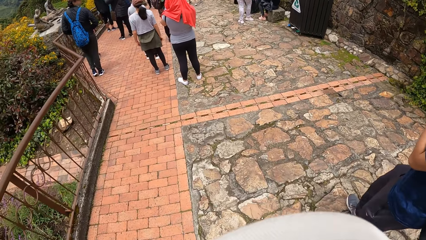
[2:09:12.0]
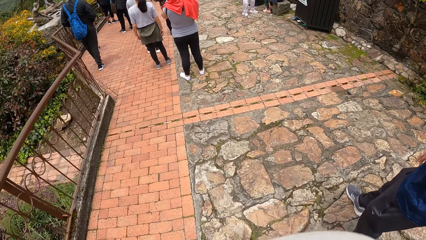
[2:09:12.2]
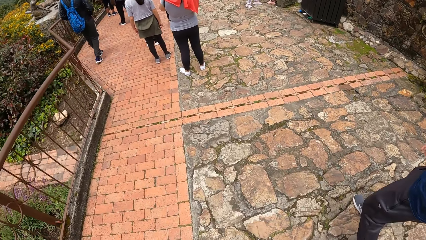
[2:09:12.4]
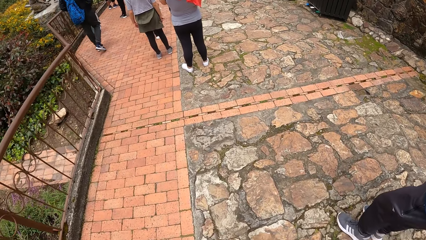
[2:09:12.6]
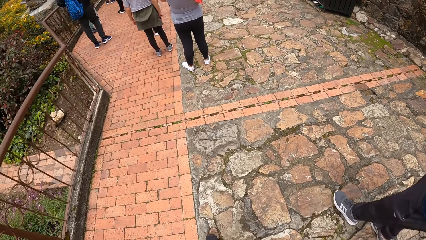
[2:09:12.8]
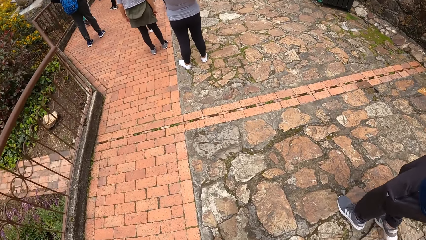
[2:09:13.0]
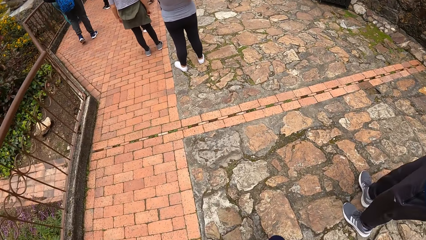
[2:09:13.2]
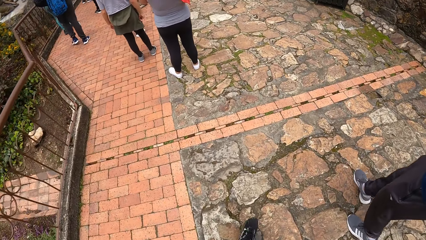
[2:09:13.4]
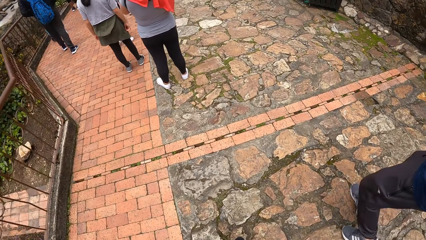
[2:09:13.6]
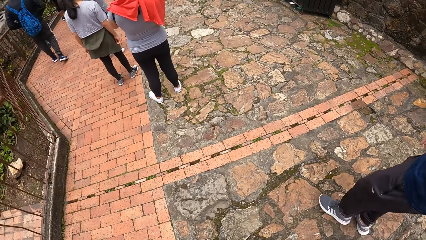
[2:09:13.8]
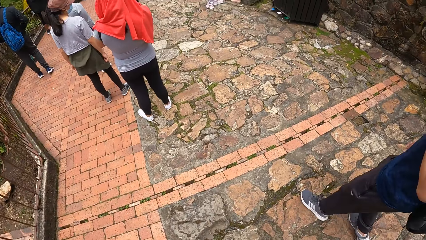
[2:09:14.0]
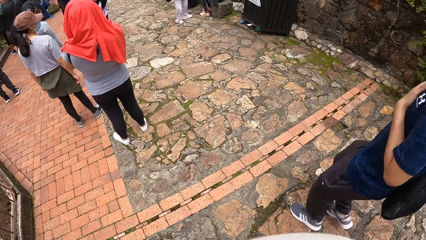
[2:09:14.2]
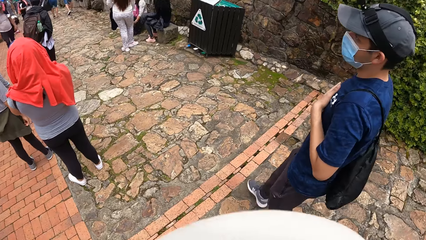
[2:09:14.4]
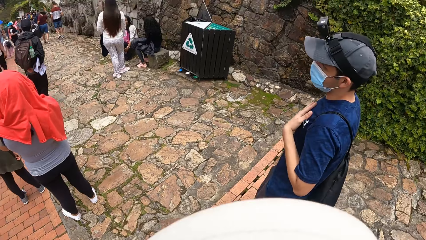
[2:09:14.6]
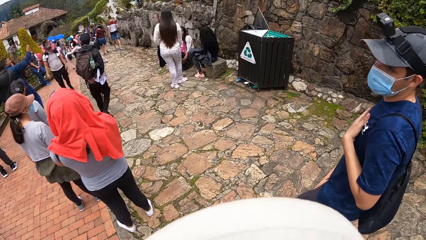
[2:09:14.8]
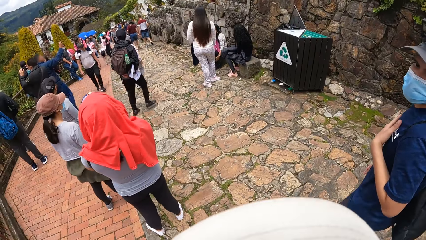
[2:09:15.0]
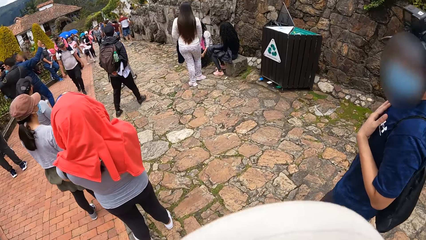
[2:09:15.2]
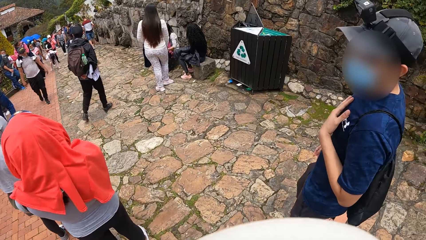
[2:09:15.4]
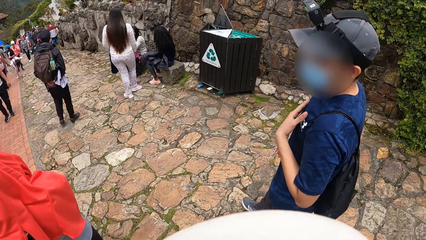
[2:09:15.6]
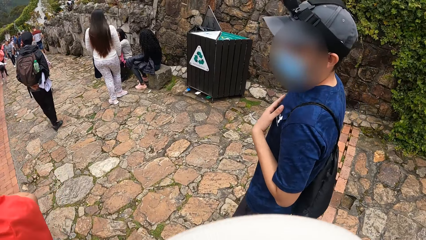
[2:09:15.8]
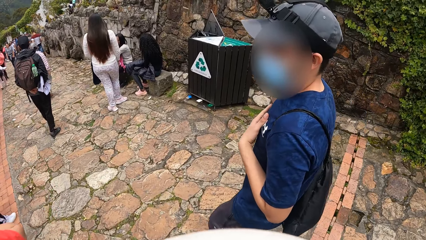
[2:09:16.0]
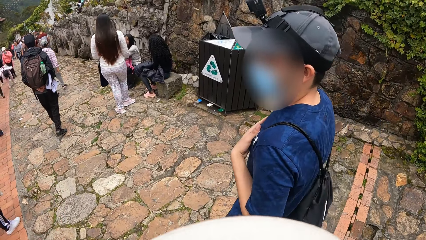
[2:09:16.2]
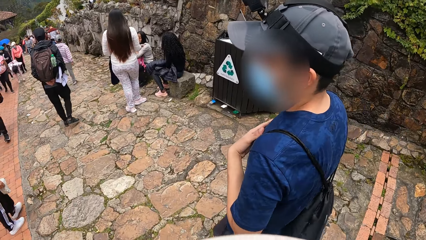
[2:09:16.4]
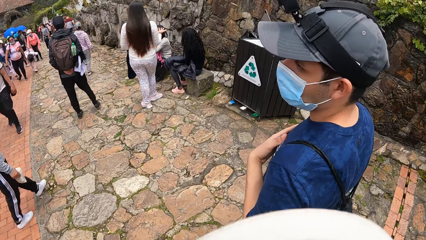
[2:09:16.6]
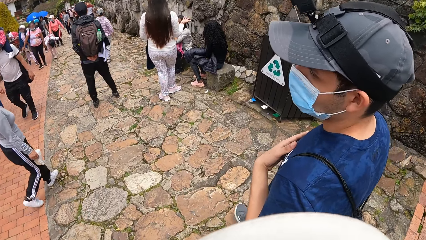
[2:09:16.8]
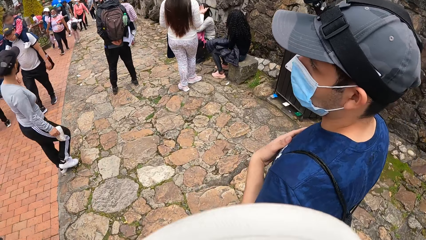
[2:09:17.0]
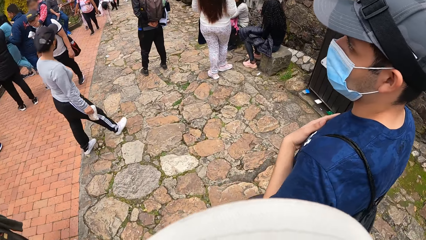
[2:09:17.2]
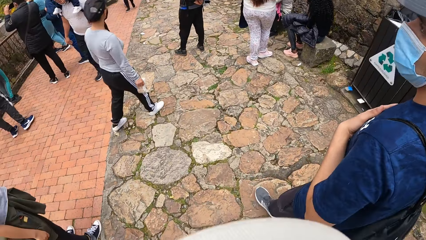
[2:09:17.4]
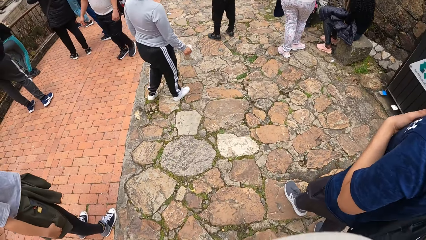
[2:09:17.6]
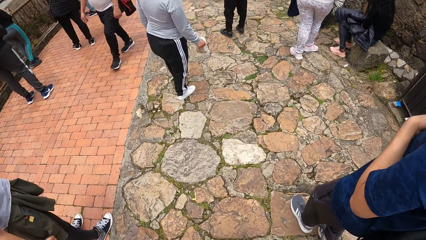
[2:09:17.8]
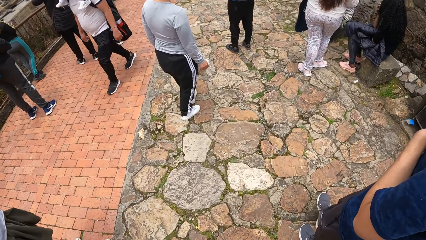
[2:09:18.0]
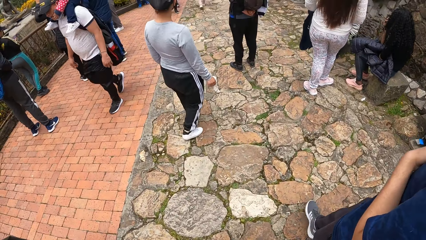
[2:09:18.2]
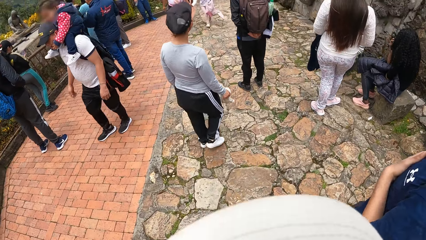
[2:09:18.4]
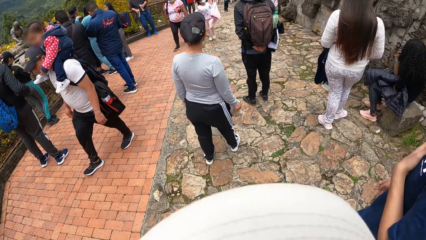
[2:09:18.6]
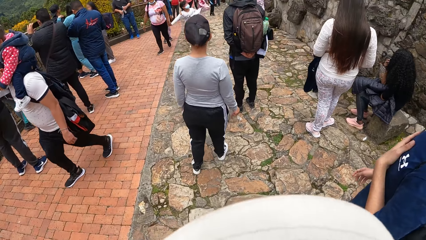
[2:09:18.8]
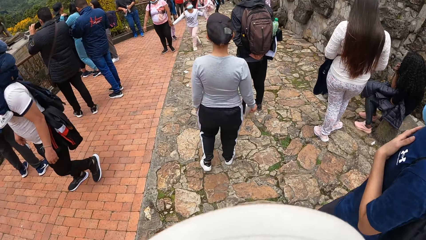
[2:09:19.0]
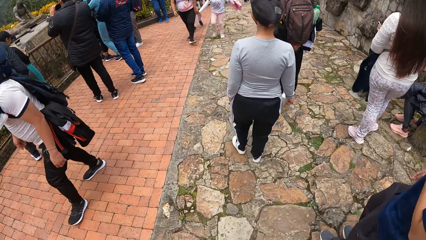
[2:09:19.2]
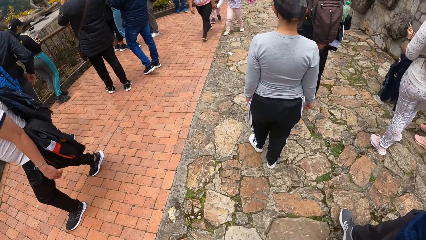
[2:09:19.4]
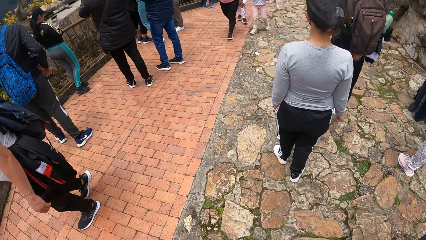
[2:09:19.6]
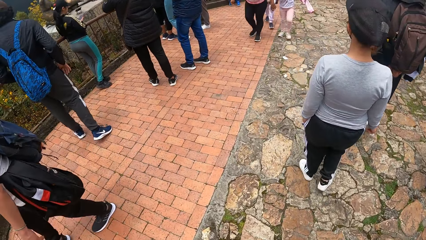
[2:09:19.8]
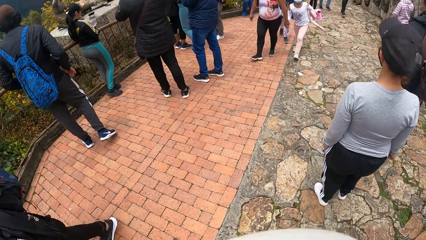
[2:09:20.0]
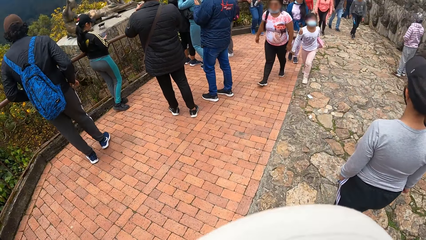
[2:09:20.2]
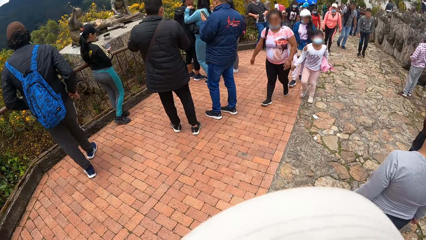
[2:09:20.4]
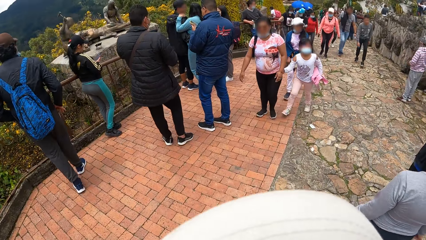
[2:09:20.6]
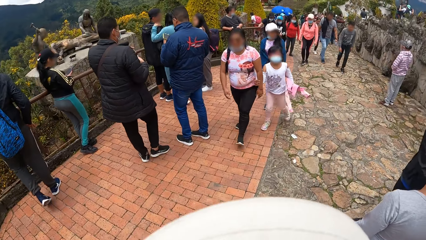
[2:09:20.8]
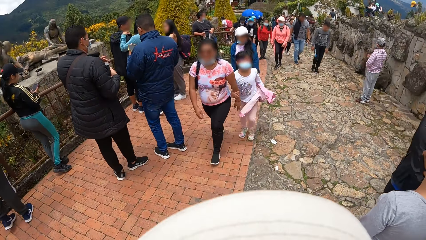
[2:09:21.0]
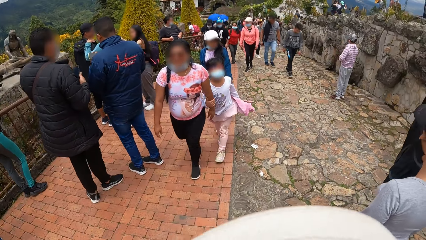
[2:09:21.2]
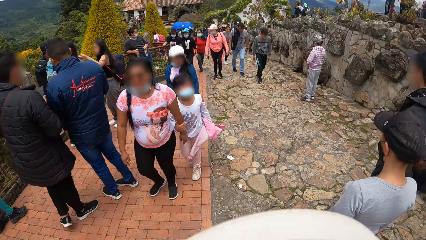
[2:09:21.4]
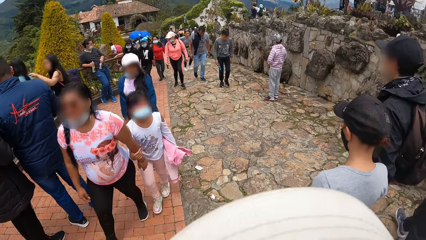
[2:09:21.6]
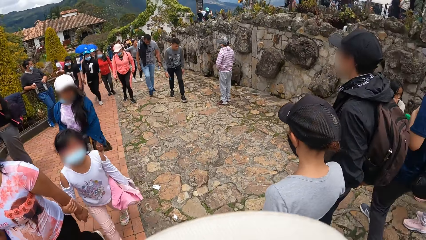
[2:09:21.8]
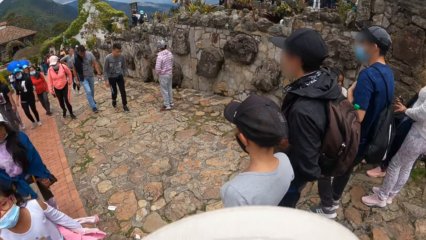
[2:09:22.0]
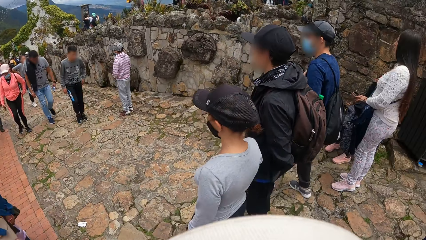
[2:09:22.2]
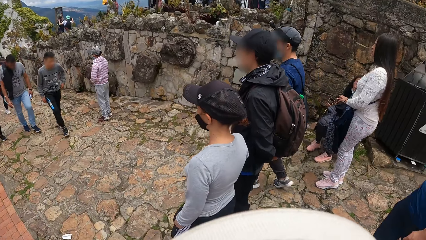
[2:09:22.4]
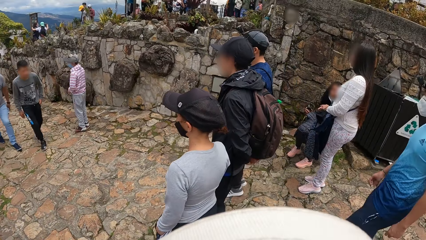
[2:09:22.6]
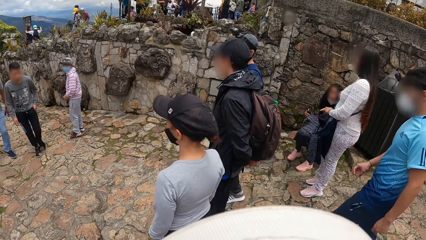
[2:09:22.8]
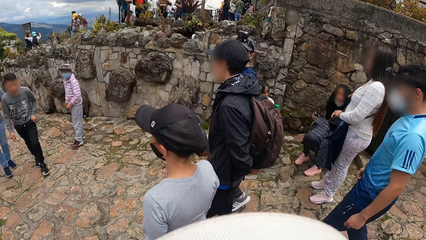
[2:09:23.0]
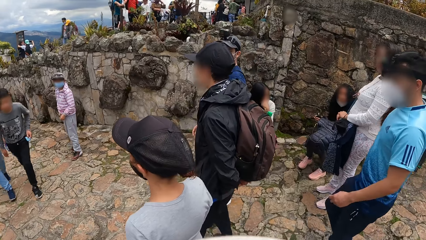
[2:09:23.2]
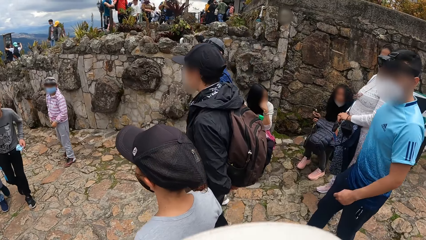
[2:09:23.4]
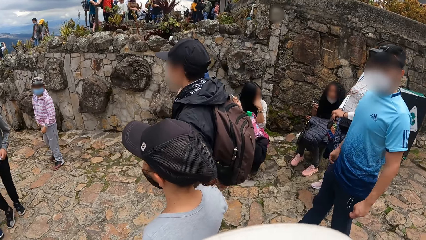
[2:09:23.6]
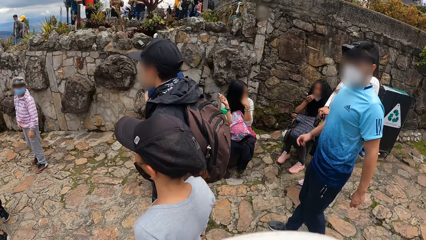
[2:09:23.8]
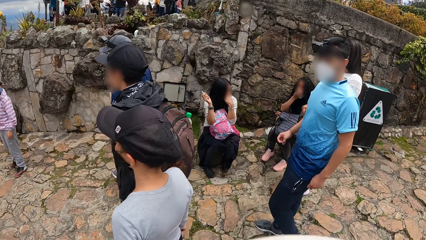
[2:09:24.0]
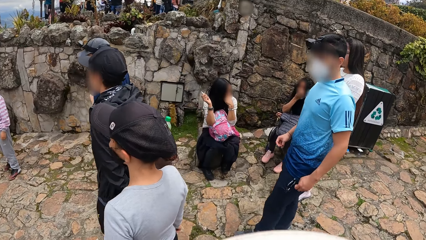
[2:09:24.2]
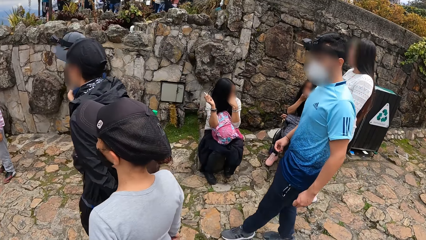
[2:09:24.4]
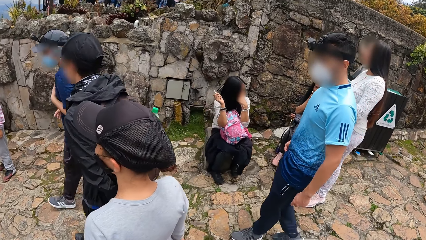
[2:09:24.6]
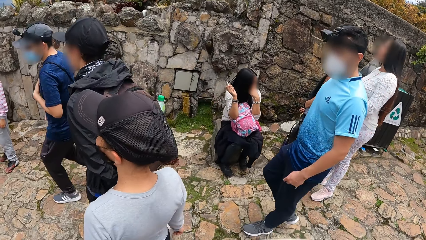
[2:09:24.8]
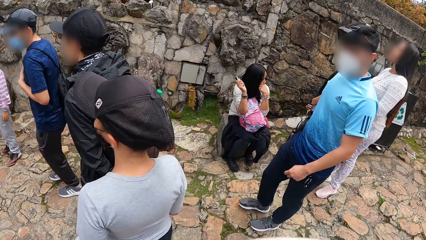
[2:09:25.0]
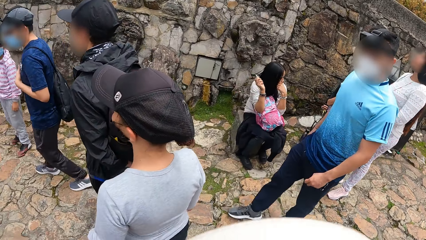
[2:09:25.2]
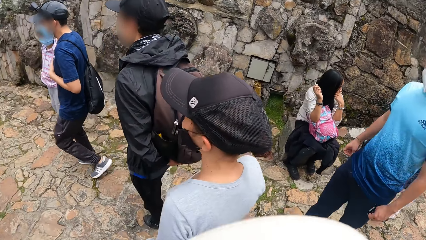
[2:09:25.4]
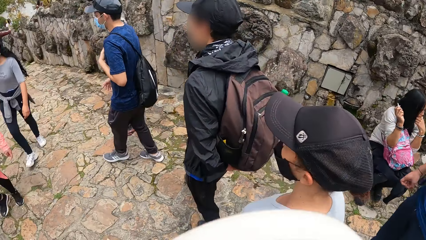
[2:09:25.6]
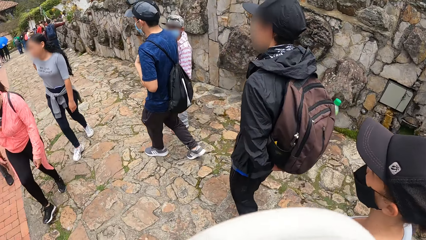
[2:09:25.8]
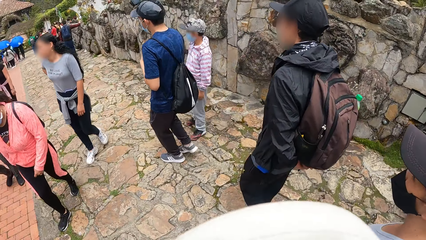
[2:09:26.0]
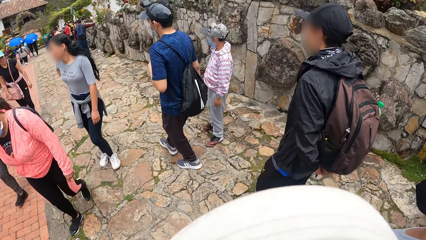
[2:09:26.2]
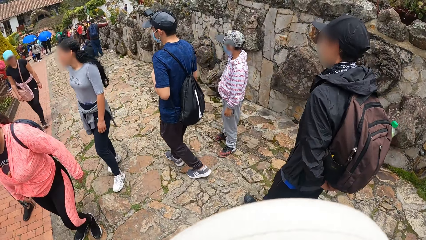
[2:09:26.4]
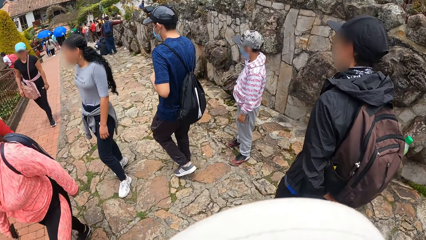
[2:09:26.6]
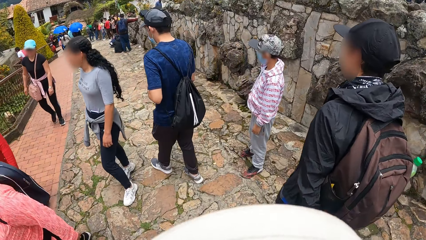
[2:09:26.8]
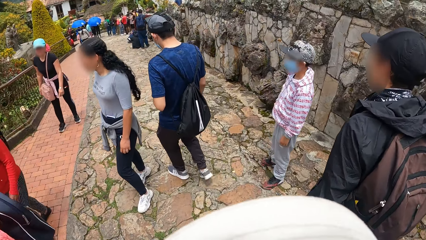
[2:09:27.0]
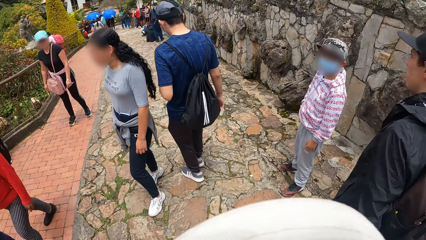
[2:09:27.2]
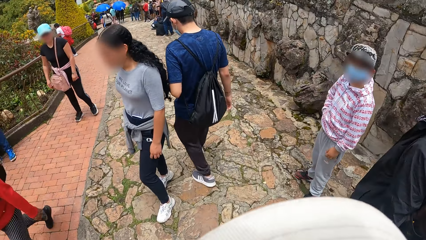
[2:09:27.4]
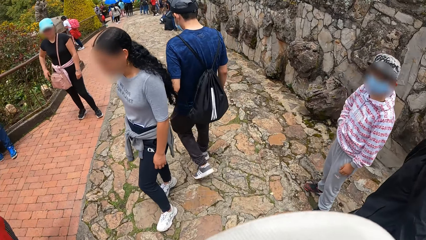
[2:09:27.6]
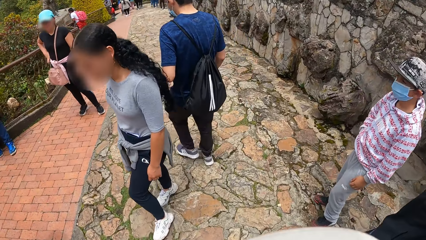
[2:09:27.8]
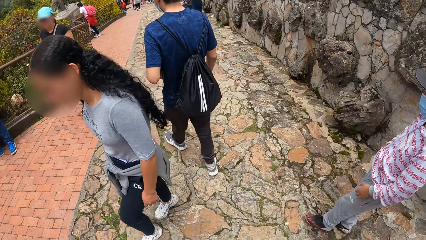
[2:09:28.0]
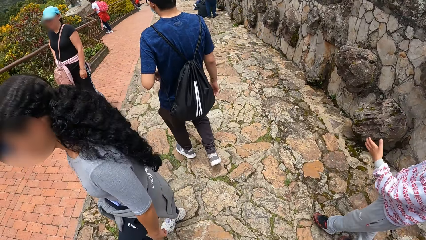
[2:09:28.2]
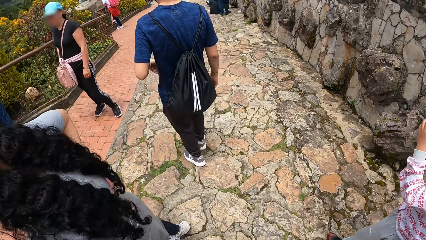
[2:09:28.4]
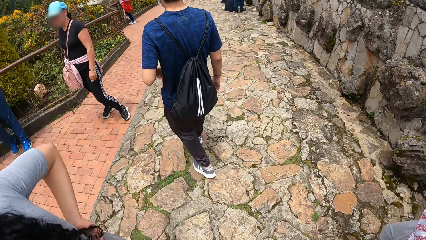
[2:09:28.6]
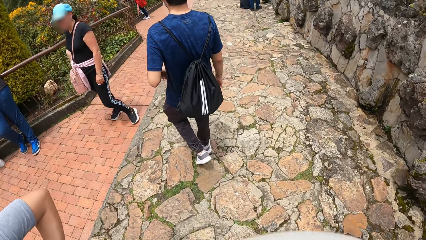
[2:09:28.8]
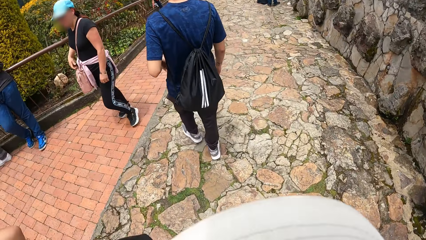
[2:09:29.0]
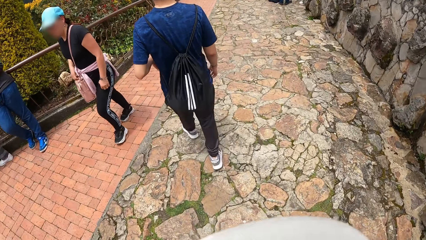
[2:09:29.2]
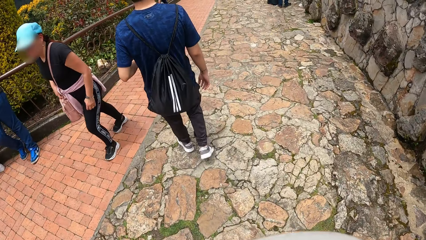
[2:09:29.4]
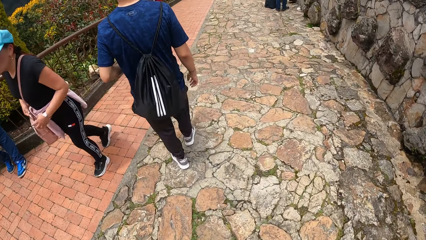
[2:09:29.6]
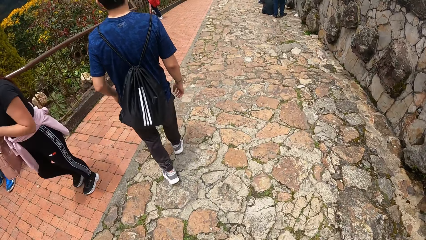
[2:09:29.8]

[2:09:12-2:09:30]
A person rests a hand on the chest. Another person talks to another person. Another person moves the hand to the hair. Another person faces the camera wearer. Another person holds the jacket in the hand. Another person moves the hand to the face. Another person moves the hand to the waist.
